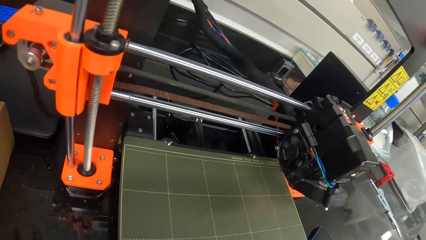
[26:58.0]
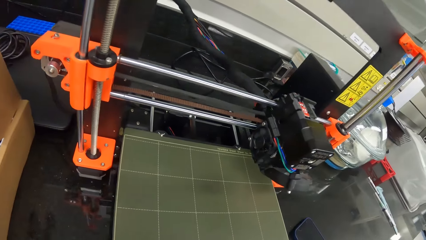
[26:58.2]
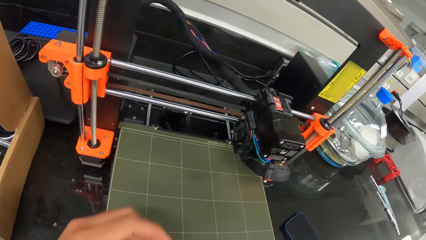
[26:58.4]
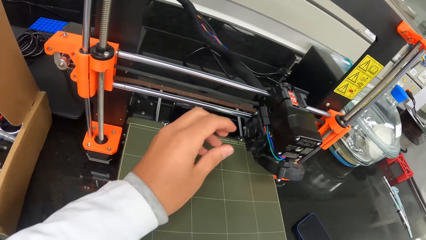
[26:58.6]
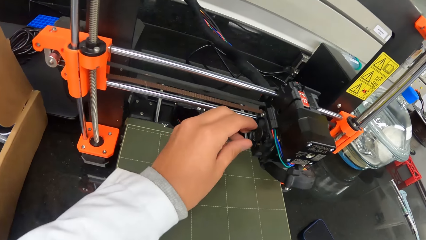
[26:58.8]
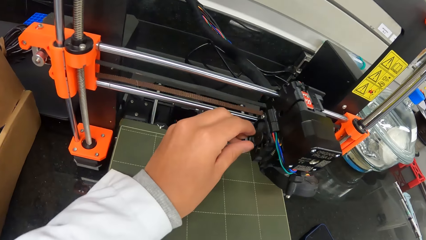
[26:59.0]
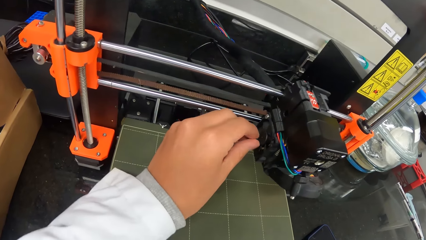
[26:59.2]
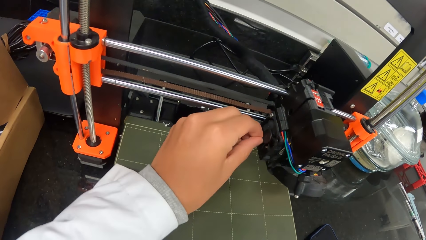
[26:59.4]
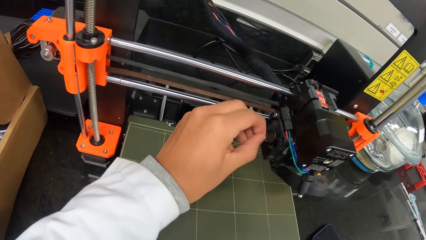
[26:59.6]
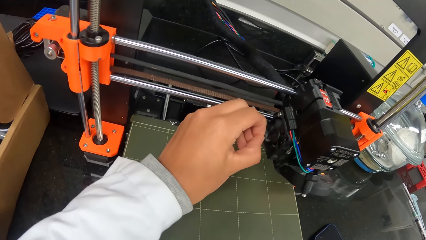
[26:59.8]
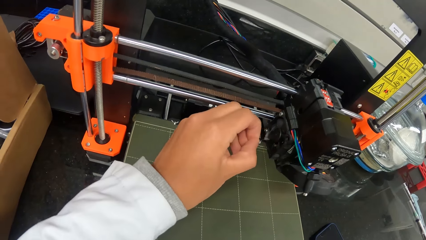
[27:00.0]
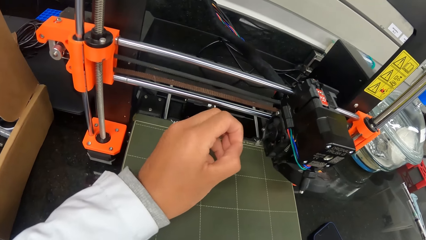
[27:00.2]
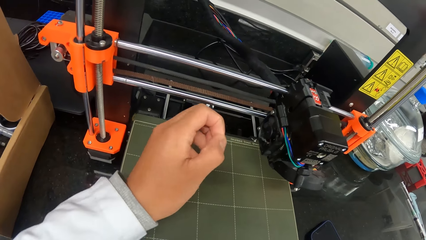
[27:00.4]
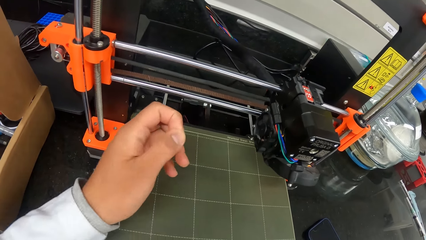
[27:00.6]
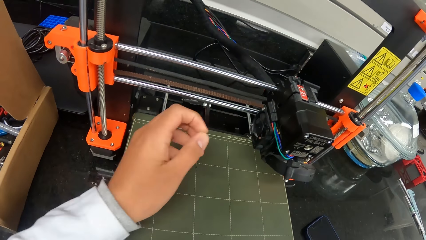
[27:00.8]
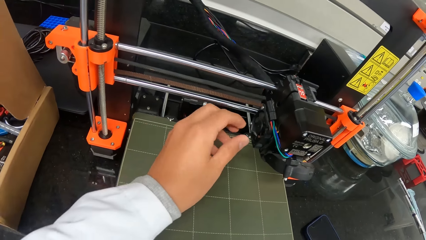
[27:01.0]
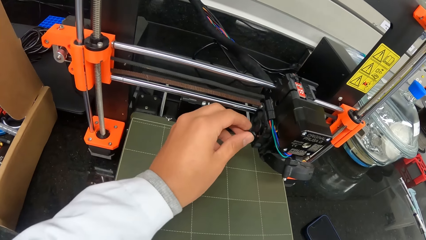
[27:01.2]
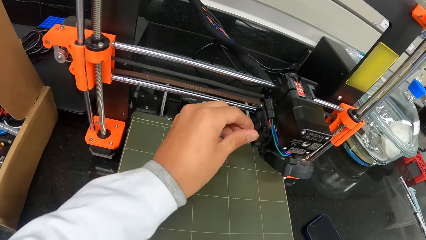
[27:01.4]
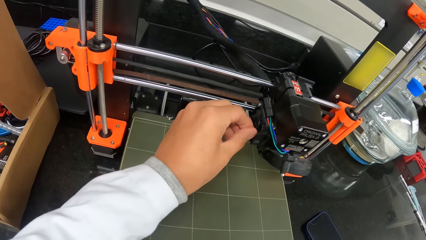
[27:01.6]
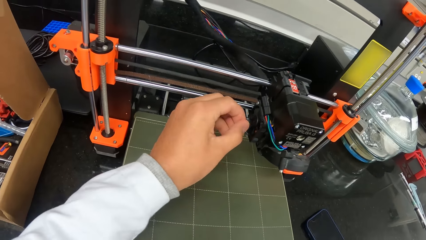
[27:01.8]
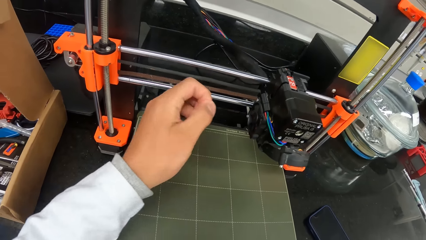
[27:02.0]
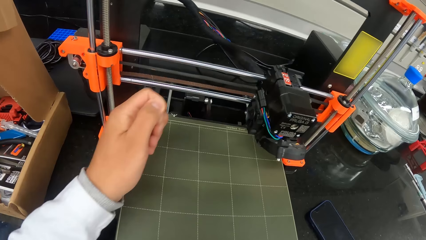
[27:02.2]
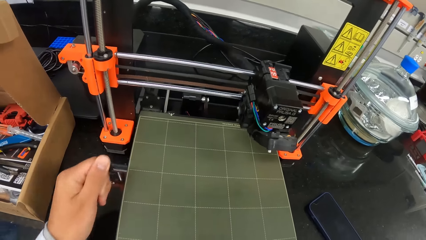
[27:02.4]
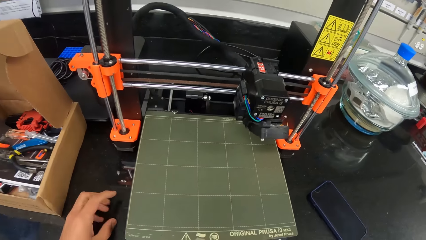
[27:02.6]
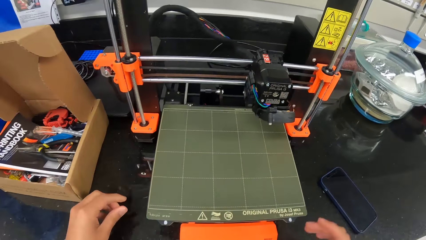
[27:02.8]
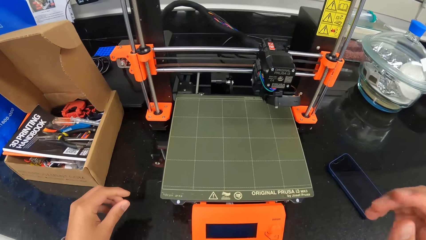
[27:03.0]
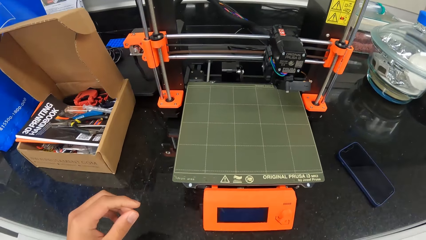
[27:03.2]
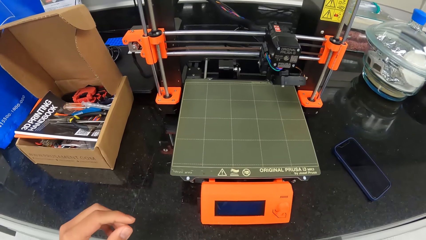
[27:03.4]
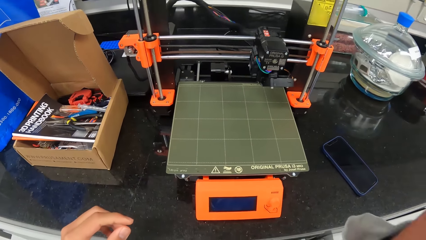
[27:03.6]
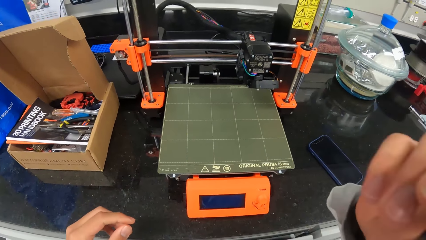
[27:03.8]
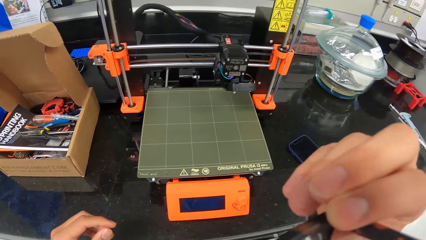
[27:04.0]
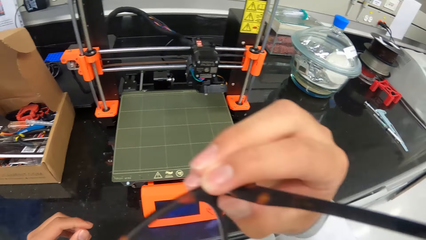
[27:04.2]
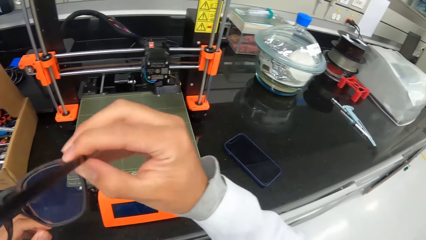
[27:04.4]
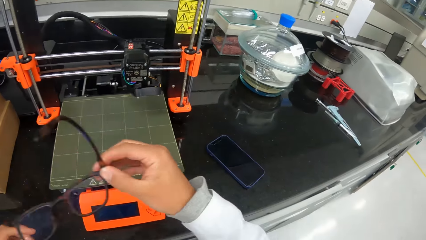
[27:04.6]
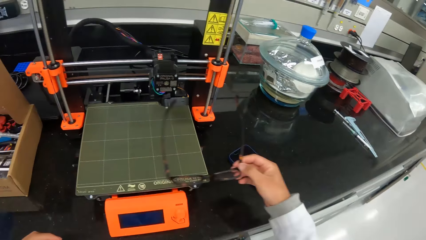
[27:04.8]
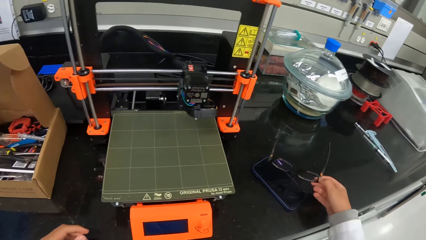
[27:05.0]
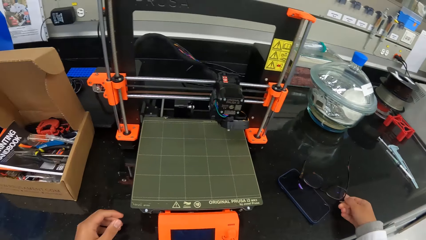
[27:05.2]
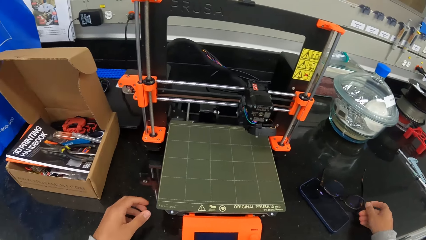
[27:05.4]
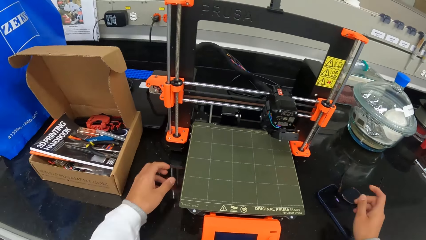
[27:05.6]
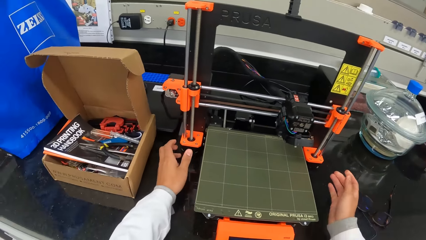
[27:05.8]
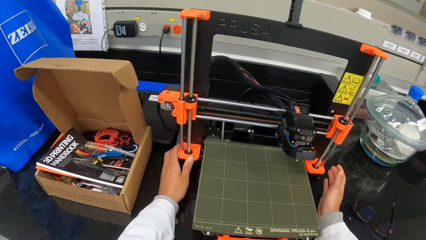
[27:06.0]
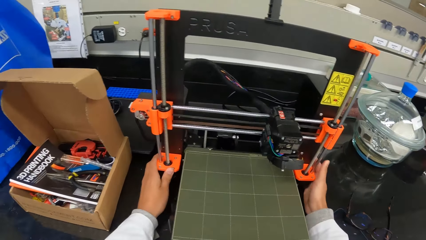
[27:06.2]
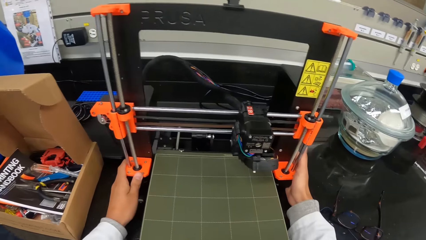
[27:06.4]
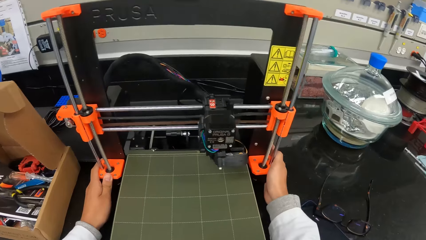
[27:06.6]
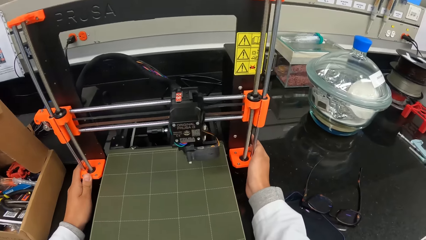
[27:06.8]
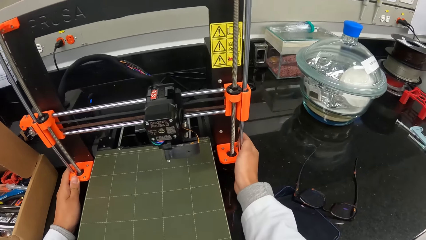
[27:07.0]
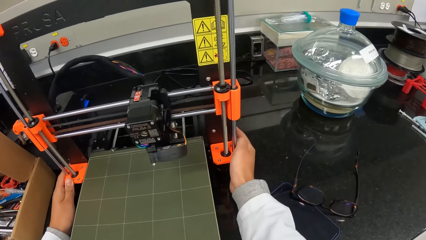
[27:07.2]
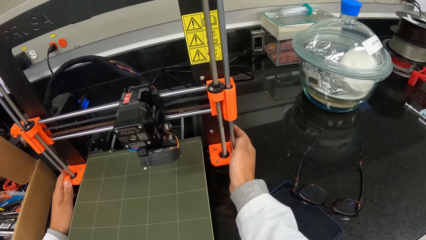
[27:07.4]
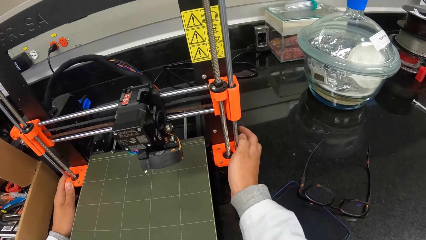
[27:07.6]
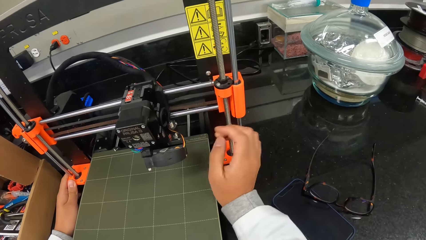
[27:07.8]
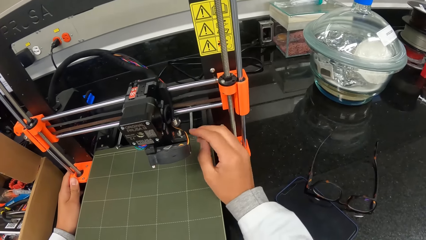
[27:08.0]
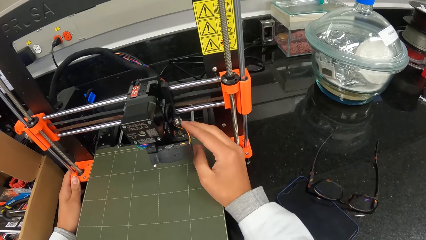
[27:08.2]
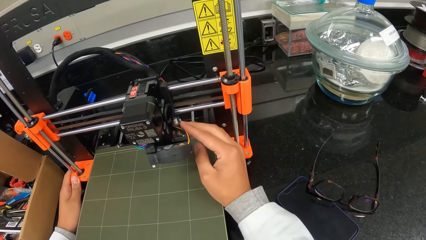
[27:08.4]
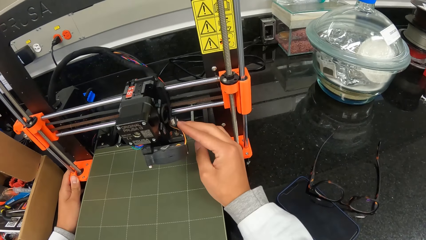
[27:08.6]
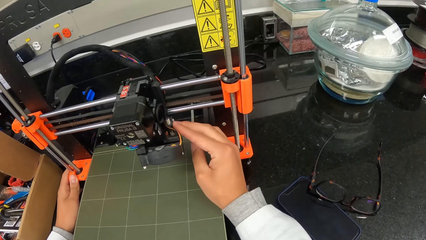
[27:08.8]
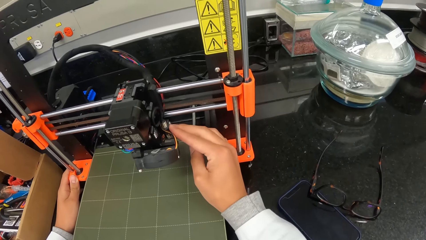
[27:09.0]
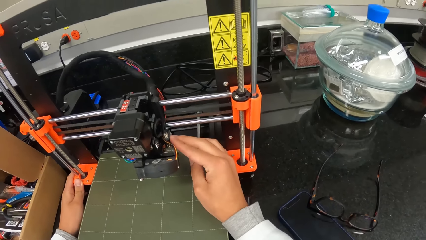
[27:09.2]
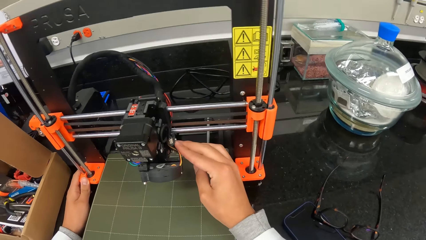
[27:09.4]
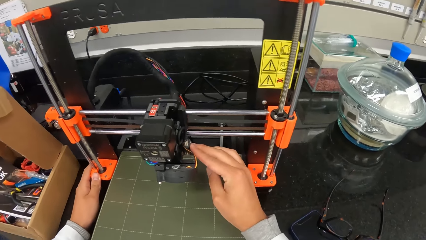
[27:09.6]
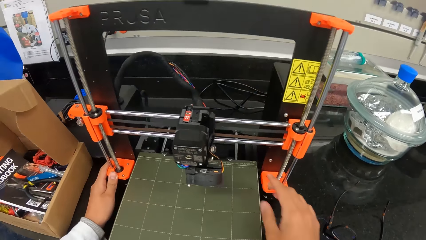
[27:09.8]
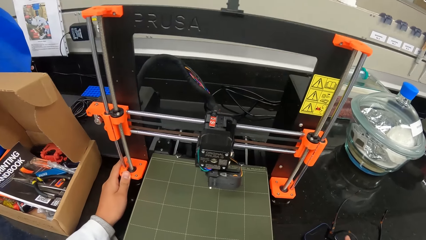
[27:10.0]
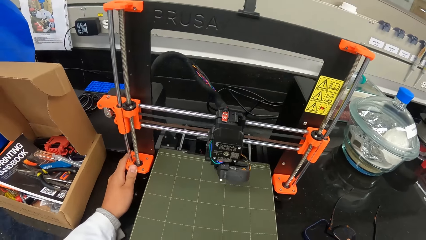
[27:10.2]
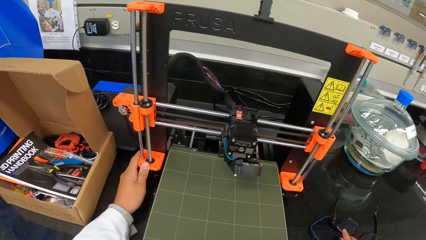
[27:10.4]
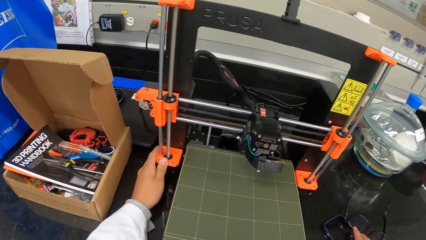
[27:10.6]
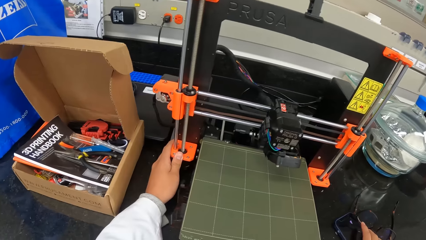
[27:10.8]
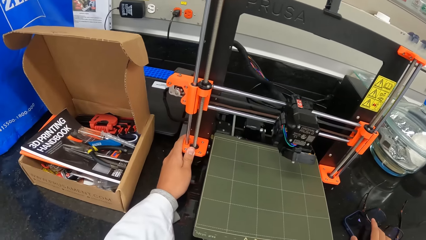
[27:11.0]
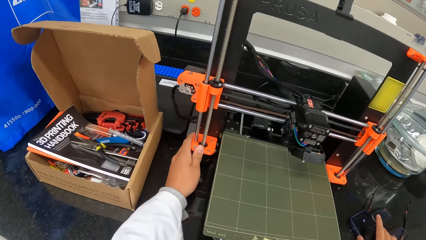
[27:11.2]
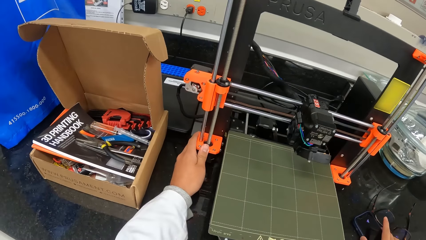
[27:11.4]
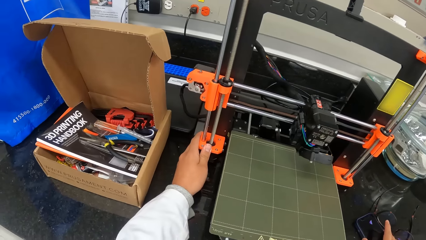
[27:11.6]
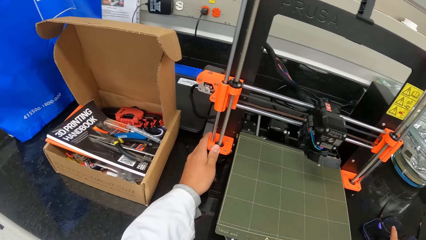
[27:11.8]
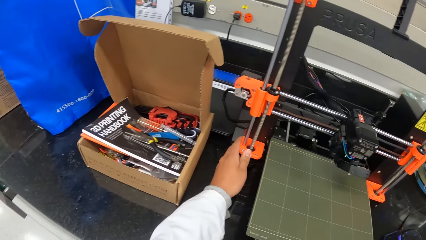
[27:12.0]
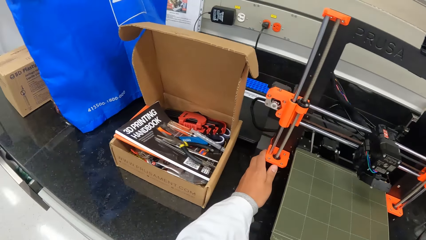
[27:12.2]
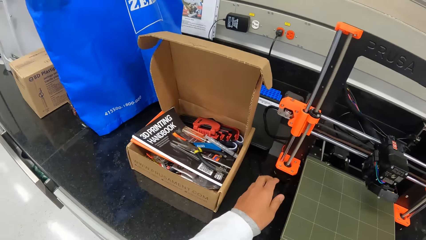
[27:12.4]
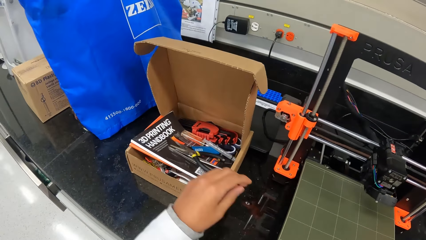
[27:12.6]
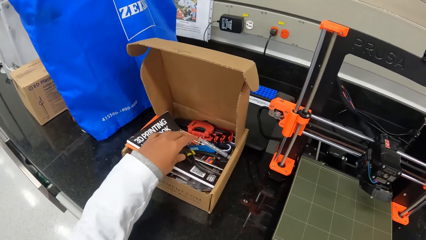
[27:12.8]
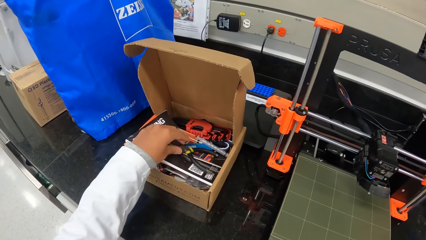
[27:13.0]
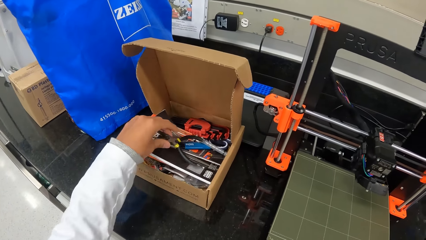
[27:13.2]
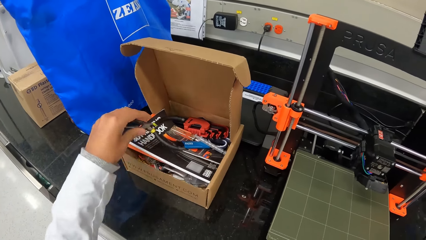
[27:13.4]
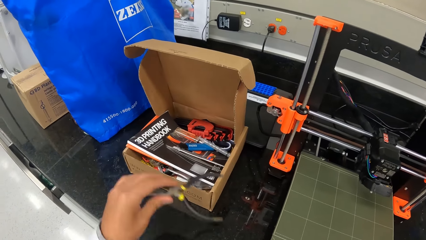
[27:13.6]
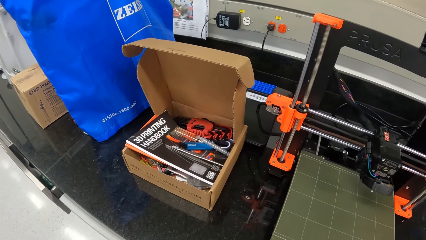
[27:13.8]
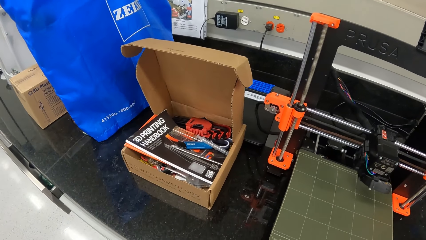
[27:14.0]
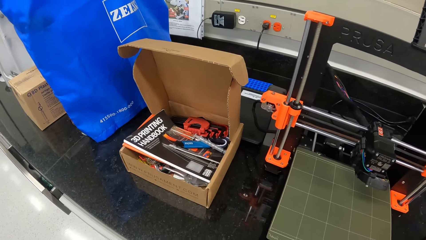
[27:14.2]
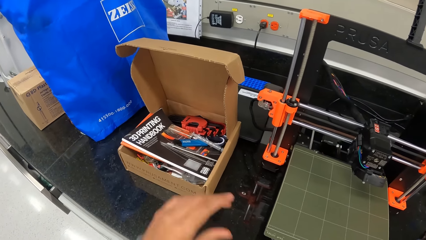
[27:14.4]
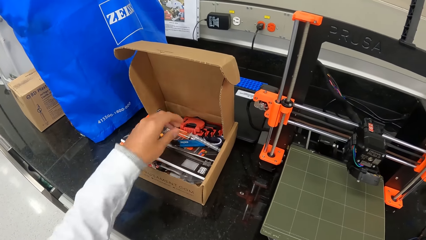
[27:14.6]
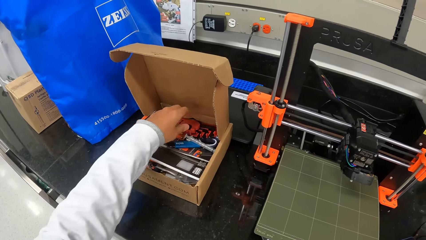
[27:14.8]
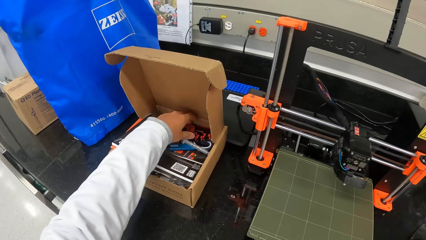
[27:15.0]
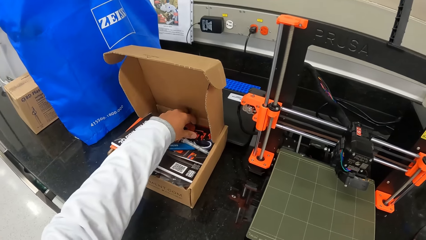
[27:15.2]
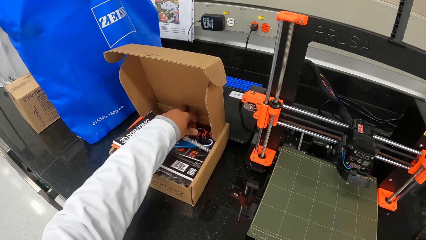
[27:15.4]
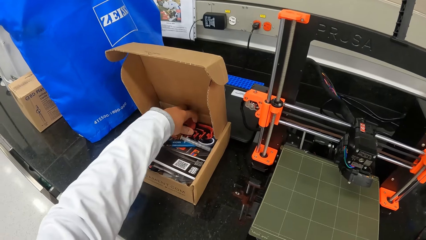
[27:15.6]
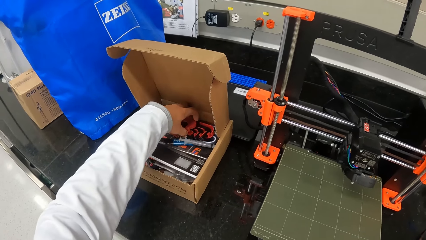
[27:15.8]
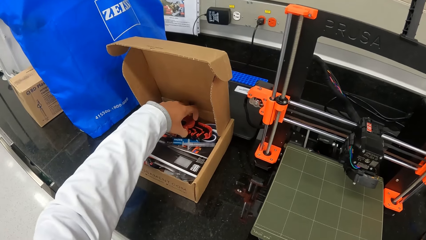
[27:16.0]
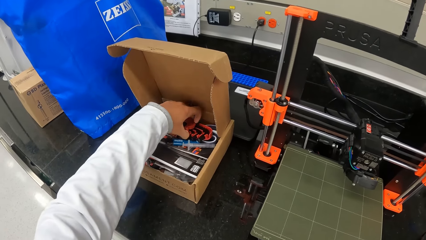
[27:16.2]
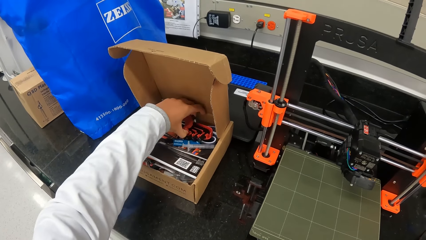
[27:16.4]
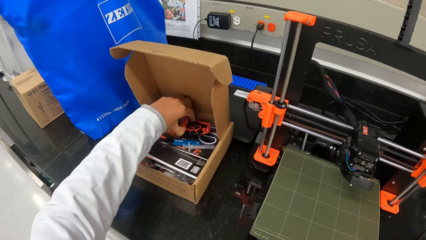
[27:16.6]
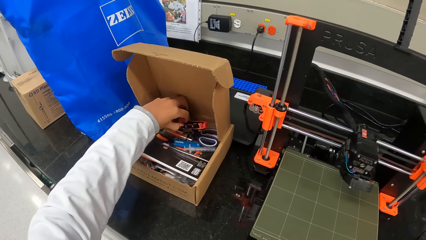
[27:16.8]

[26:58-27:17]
The camera wearer removes something from the weighing scale. He puts something on the table. He removes his glasses with his right hand. He drops the glasses on a workbench with his right hand. He adjusts the 3D printing machine with his hands. He sets up the weighing scale. He touches the phone on the table. He picks up a wrench from a carton on the workbench with his left hand. He picks up a set of wrenches from a carton on the workbench with his left hand. He picks up a set of hex keys or screw wrench from the box on the countertop with his left hand.
